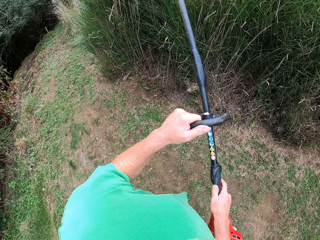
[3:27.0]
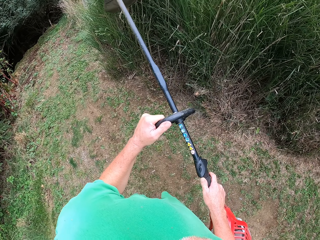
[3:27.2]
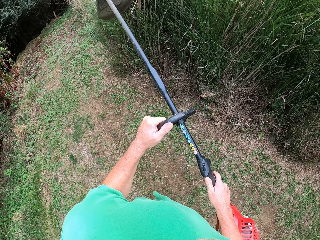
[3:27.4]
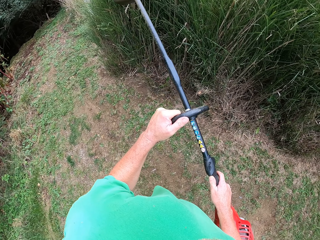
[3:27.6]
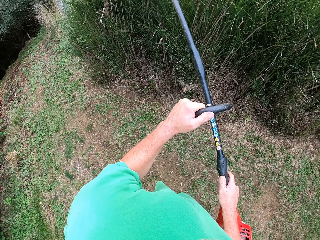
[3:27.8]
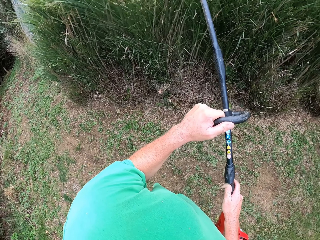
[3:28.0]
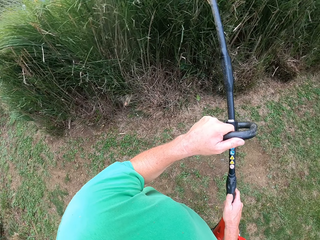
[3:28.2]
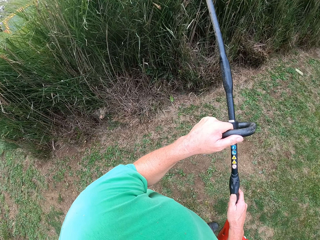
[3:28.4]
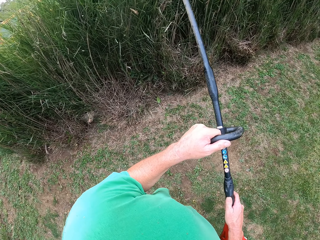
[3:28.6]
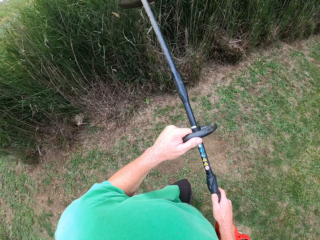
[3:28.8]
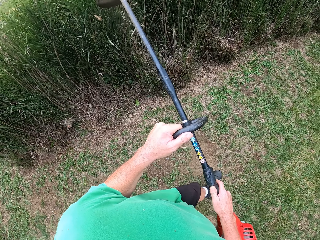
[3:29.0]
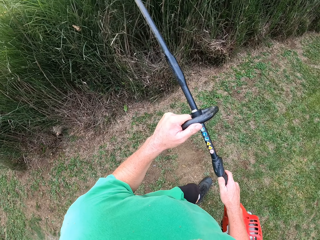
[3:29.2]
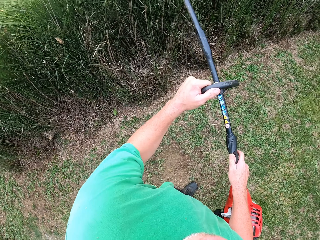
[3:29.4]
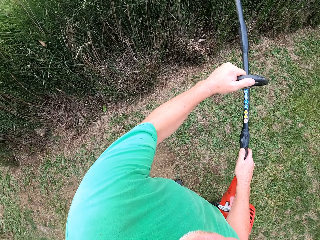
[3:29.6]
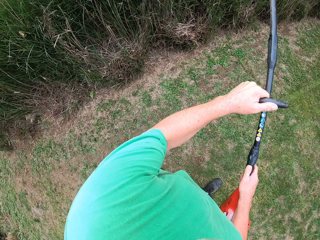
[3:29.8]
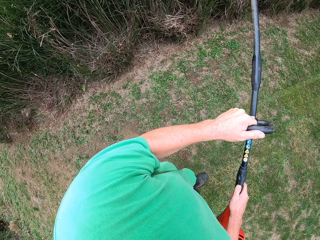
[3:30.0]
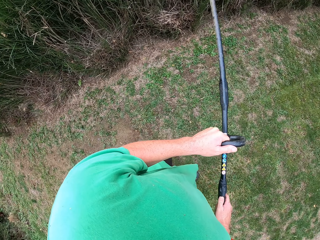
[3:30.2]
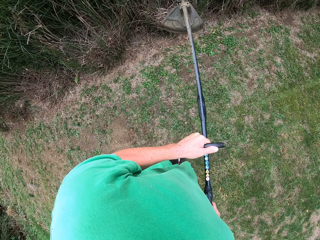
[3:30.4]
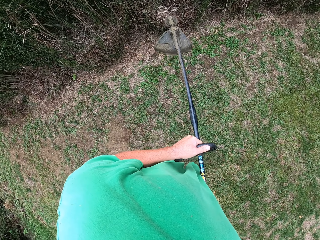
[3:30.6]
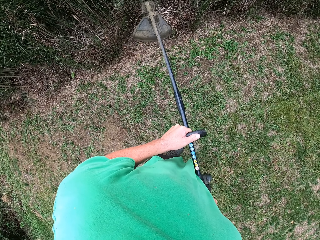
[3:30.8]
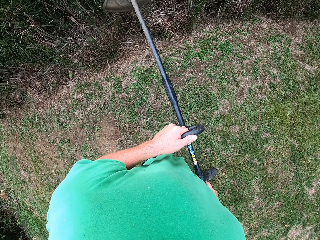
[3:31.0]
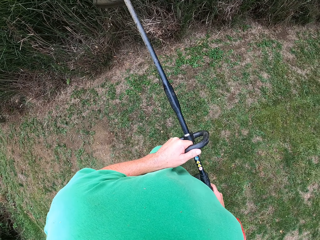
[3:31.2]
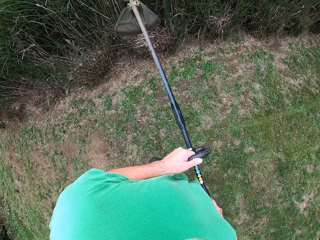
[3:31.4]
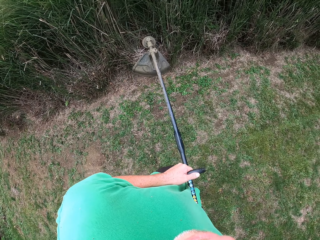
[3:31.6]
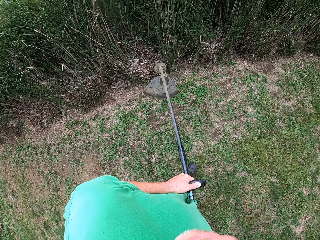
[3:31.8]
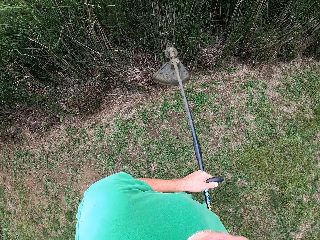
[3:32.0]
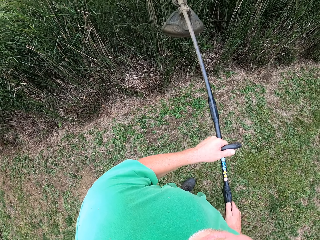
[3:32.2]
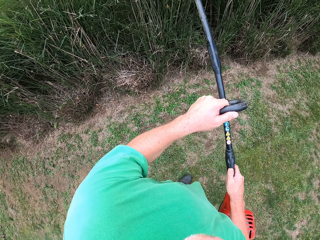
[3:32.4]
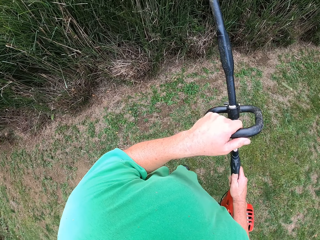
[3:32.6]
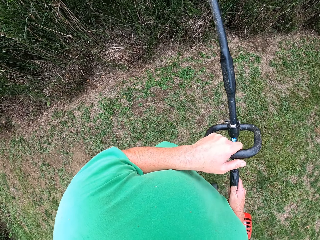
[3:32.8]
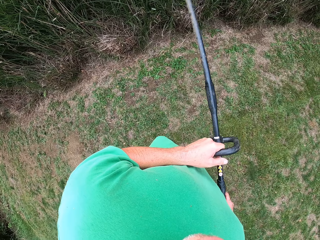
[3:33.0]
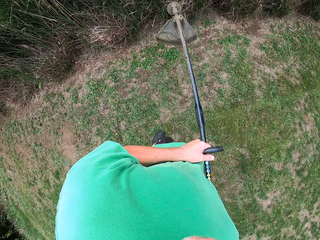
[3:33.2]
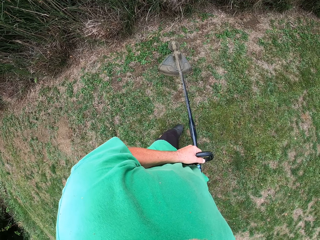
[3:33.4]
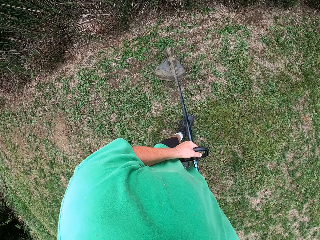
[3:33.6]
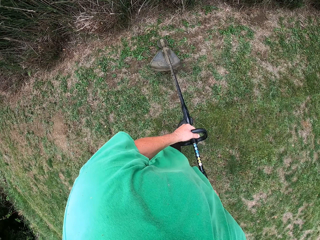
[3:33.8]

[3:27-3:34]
The camera wearer trims the fence grass. They walk forward.

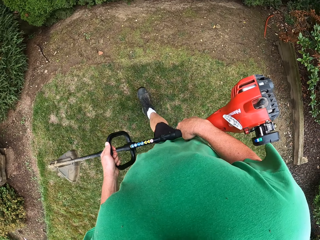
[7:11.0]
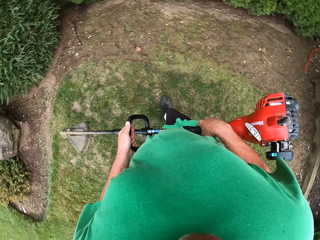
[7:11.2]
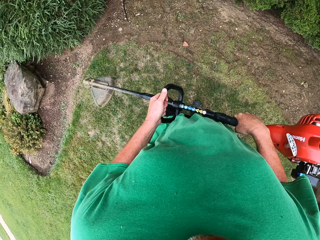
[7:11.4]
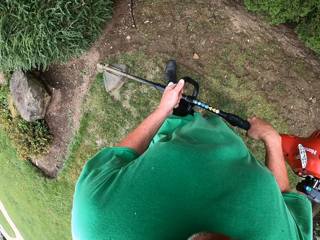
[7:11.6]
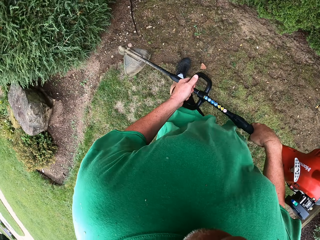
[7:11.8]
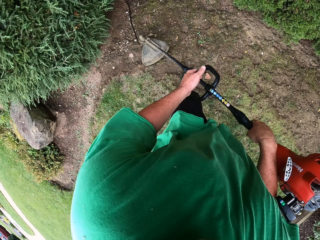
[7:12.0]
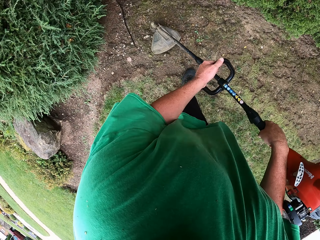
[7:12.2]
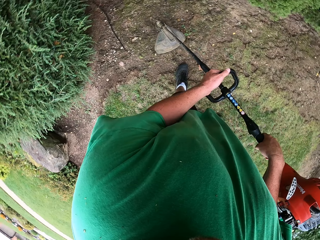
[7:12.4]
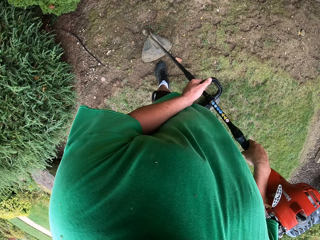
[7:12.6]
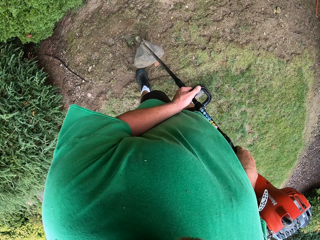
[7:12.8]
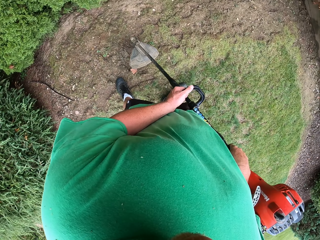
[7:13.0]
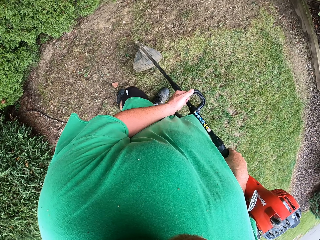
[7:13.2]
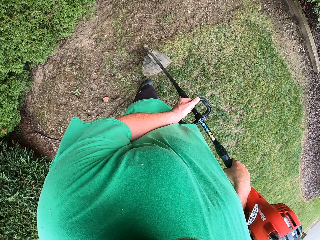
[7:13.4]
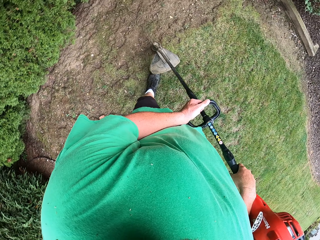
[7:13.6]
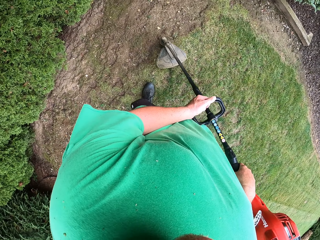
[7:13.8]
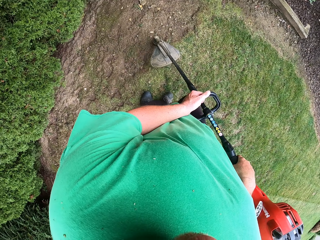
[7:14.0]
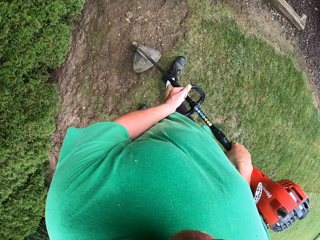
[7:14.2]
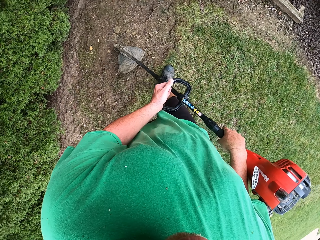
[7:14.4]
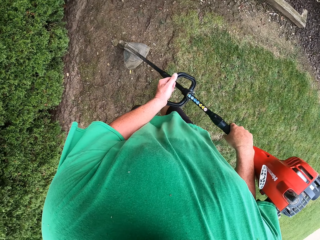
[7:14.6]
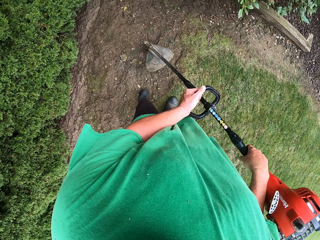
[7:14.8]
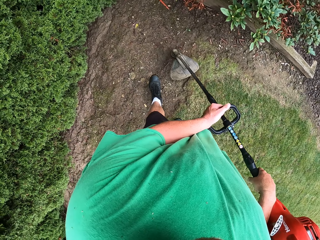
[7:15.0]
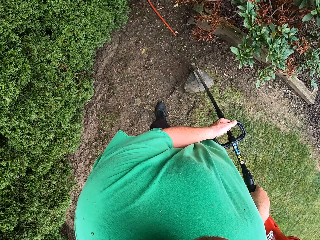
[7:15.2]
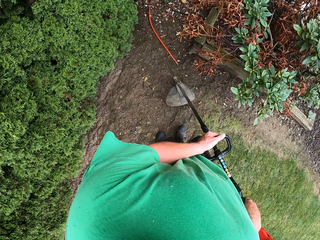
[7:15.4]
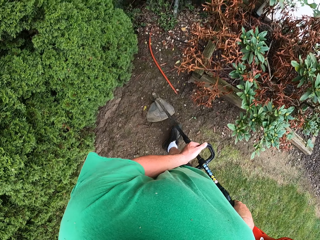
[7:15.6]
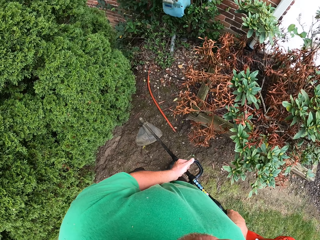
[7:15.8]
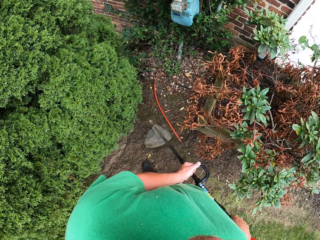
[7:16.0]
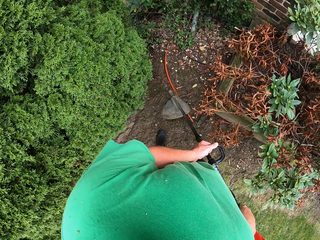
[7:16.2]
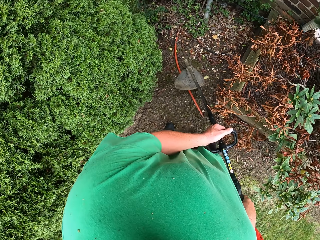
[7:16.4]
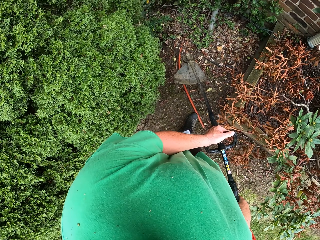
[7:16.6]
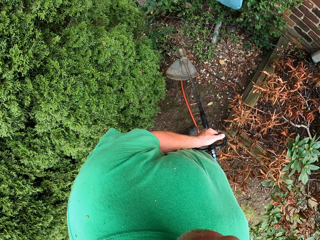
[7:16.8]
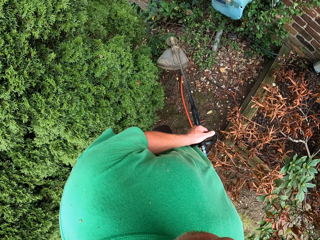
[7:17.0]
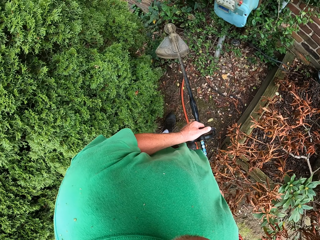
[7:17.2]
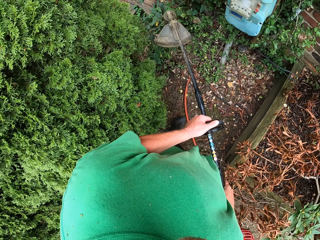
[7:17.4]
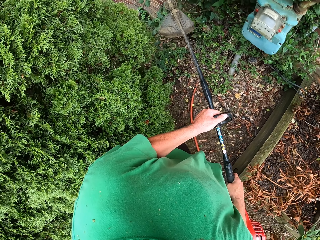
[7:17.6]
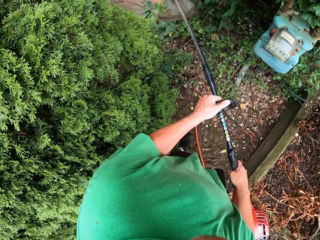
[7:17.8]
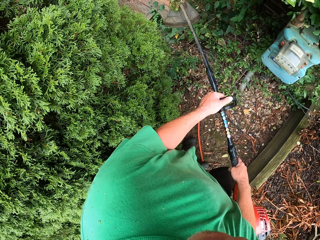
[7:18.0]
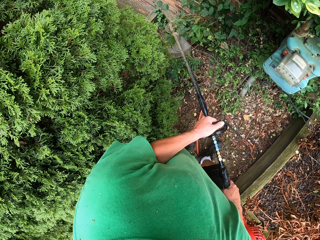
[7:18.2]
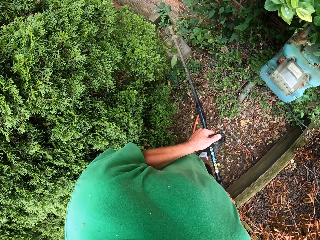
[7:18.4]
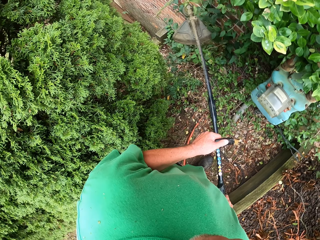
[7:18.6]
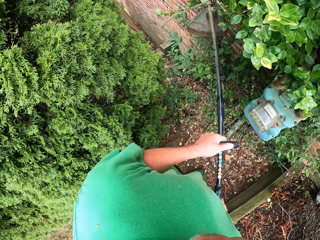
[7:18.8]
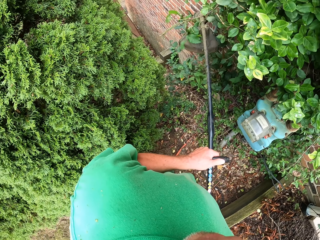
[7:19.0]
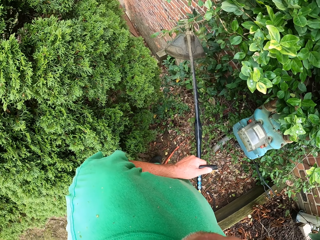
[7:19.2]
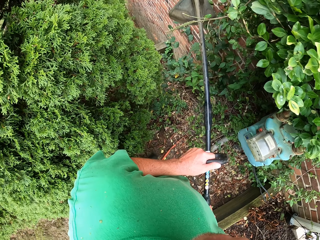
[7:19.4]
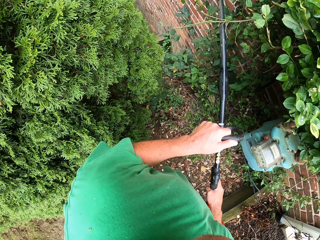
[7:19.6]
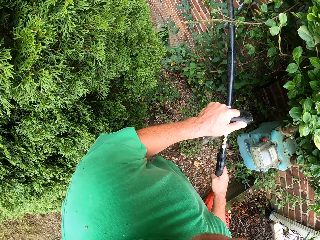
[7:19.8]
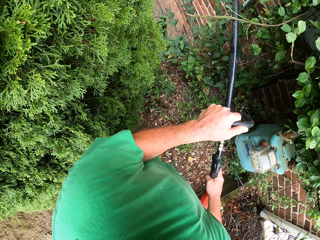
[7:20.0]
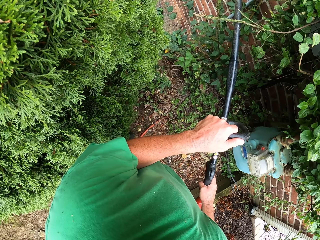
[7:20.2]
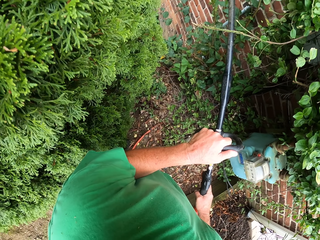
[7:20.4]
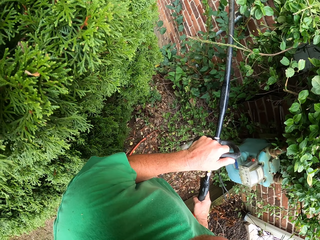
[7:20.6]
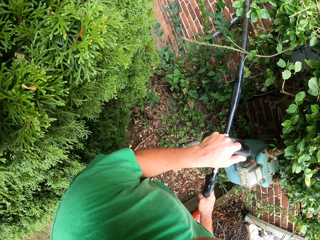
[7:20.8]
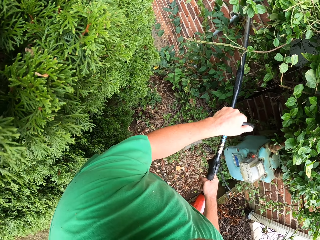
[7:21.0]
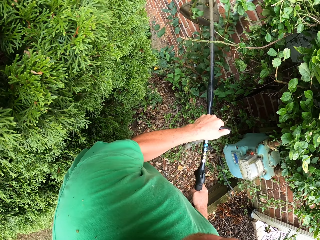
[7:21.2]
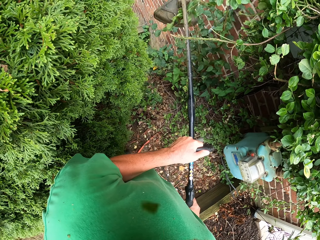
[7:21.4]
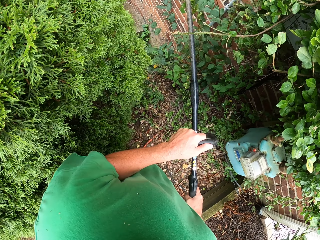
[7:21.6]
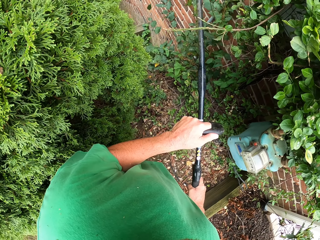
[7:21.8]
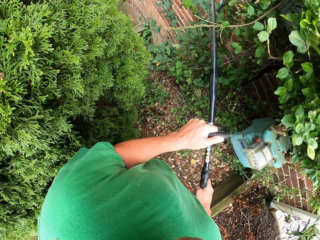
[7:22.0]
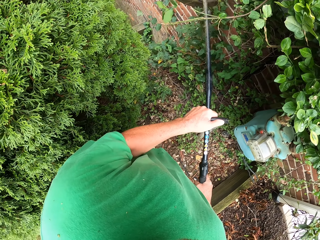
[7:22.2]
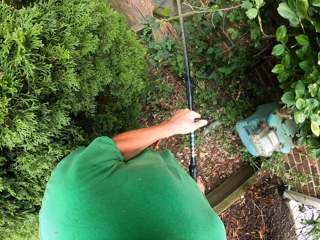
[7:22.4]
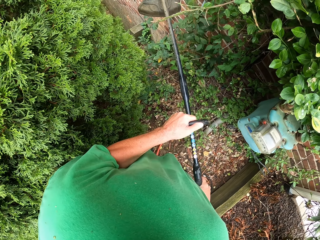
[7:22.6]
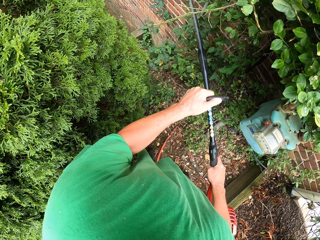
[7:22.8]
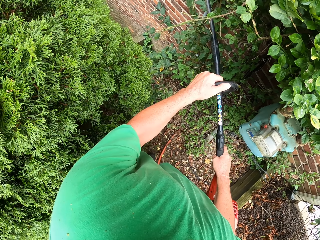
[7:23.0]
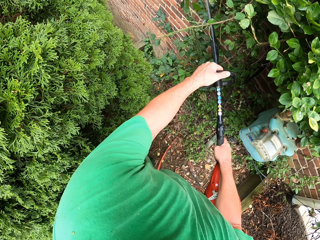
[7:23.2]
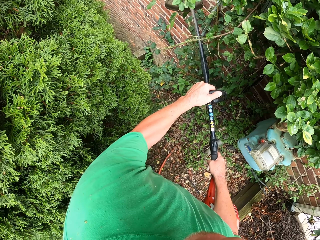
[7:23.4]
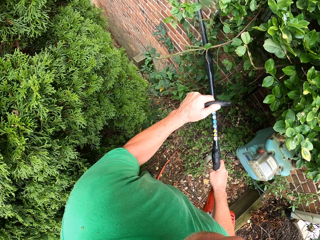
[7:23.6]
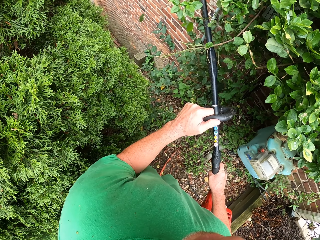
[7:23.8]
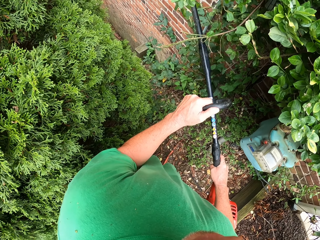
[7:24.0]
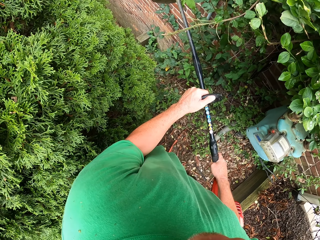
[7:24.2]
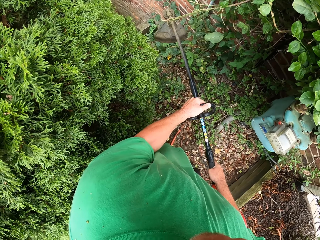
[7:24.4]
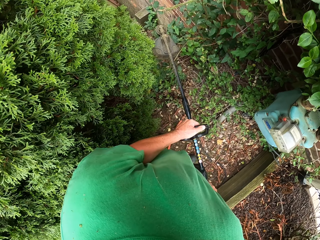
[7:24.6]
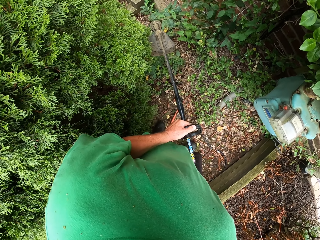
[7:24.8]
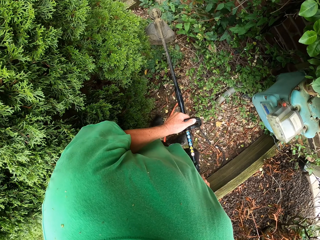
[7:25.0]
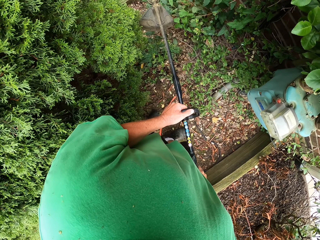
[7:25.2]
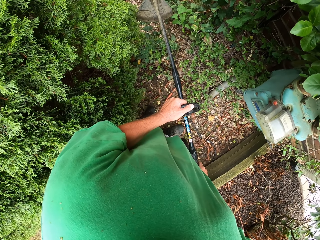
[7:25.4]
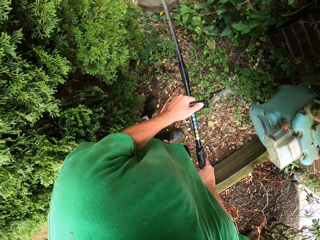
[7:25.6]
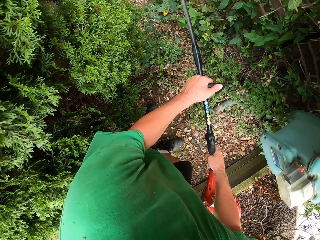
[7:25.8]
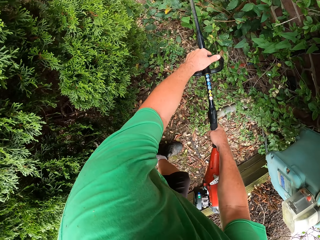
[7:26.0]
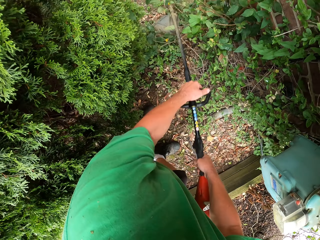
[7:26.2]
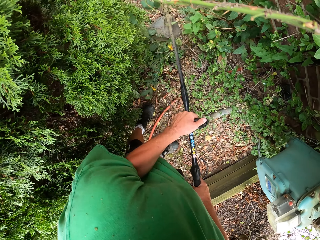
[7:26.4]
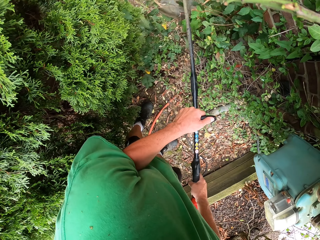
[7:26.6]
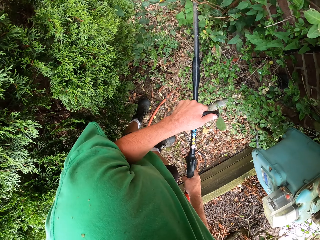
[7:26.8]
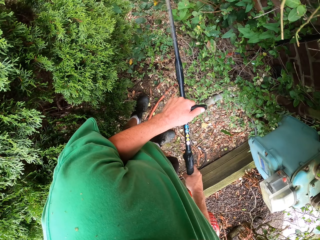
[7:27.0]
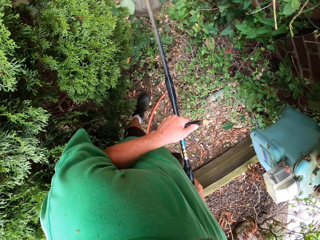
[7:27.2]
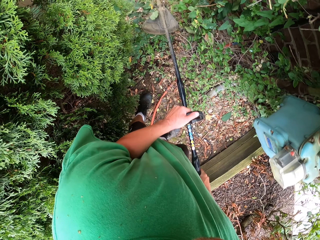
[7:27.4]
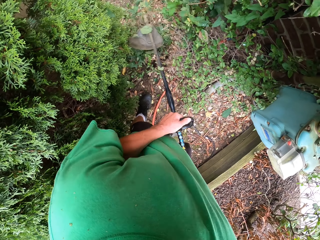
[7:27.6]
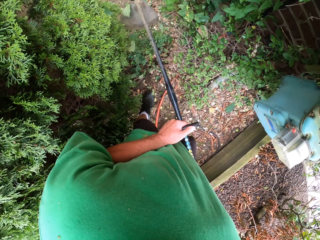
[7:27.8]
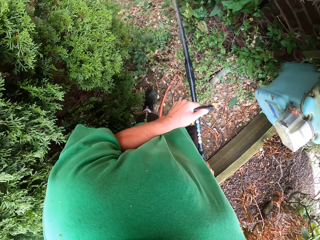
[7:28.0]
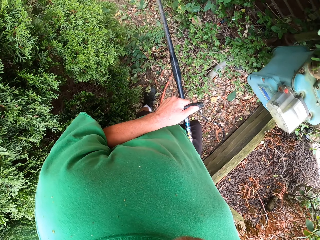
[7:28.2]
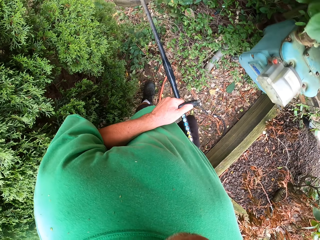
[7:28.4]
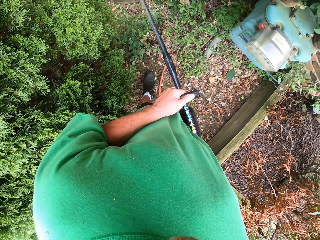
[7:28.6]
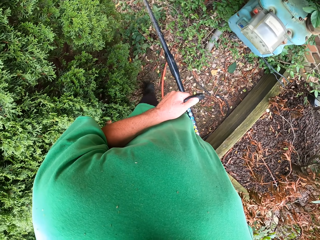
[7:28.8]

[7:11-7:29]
The camera wearer cuts the grass with a grass trimmer. They turn right. They trim a flower tree.
